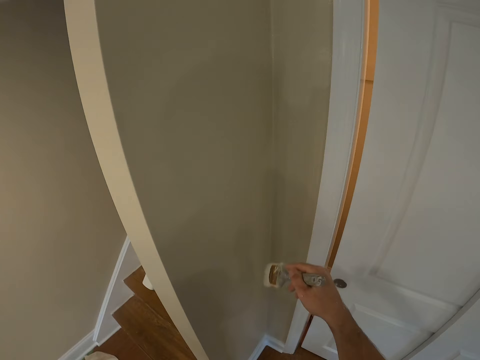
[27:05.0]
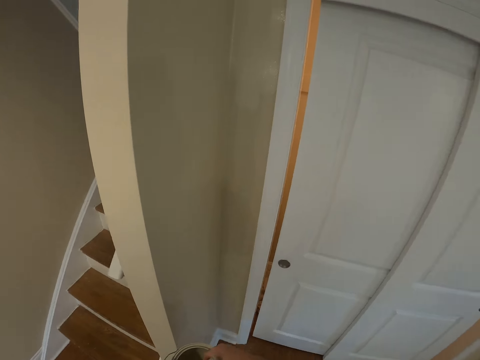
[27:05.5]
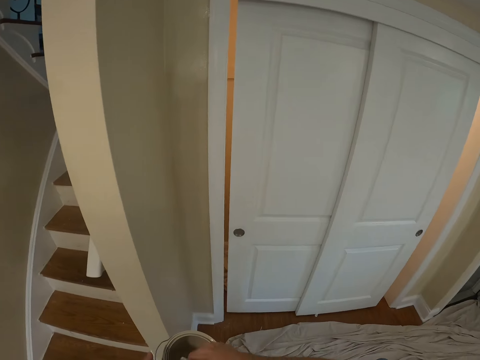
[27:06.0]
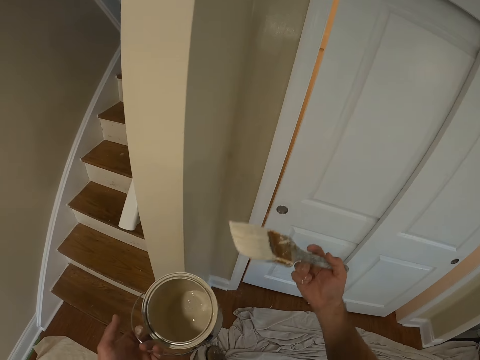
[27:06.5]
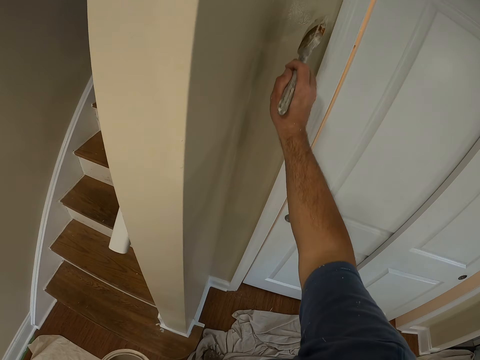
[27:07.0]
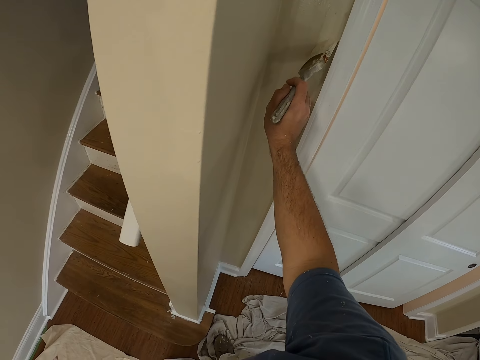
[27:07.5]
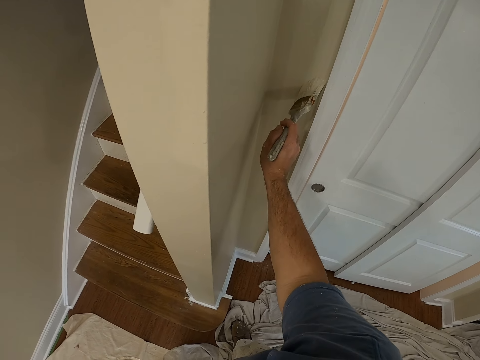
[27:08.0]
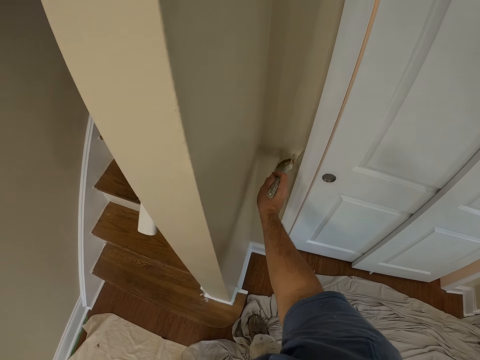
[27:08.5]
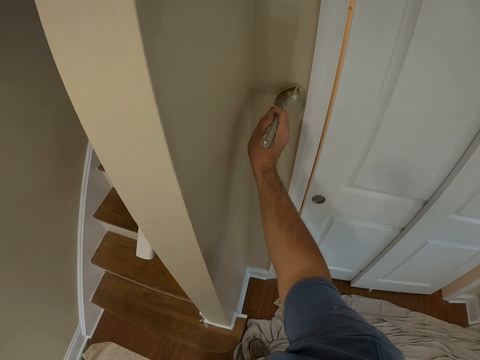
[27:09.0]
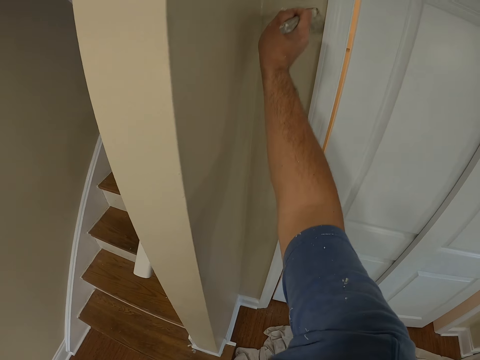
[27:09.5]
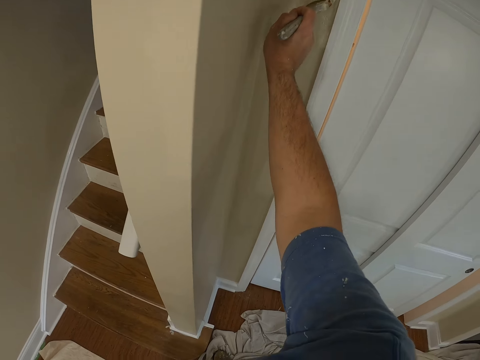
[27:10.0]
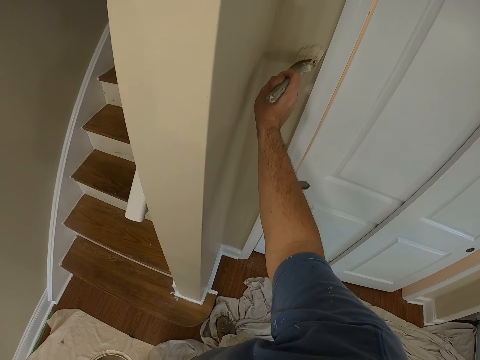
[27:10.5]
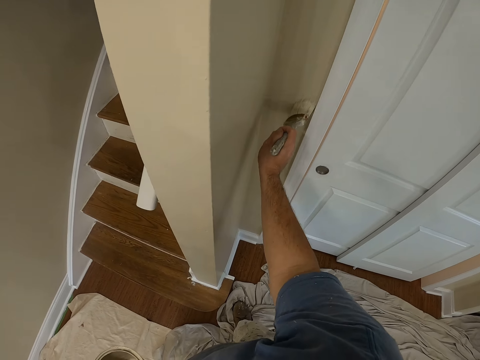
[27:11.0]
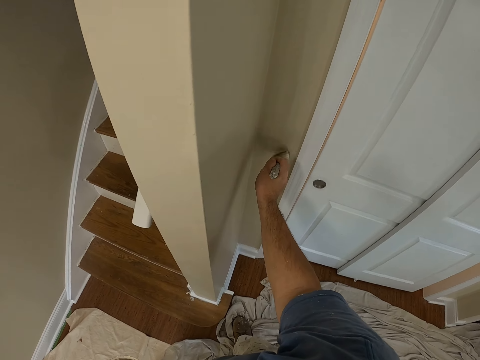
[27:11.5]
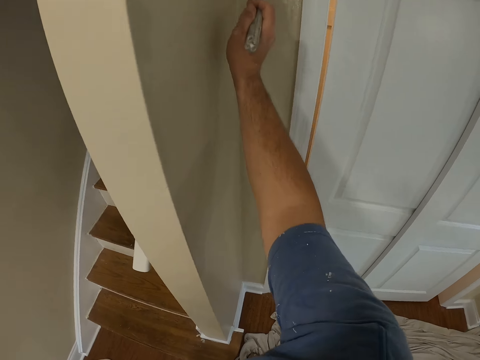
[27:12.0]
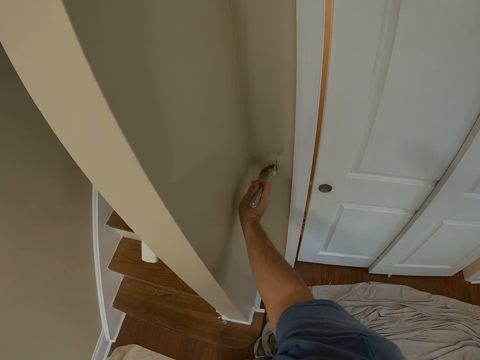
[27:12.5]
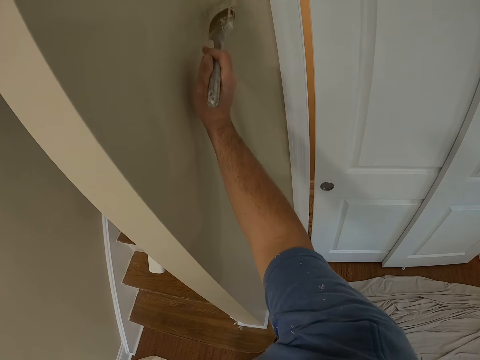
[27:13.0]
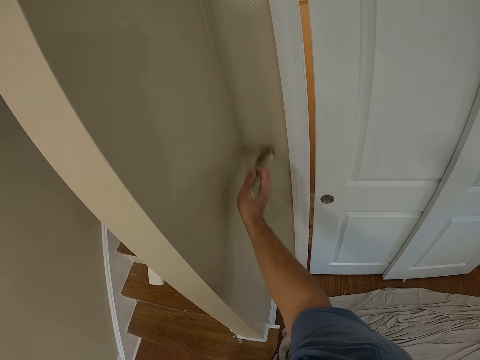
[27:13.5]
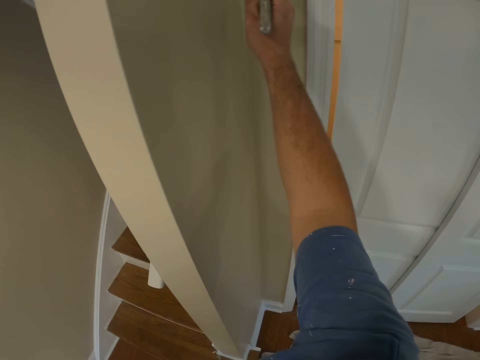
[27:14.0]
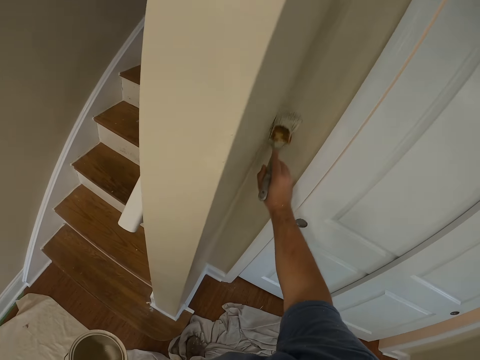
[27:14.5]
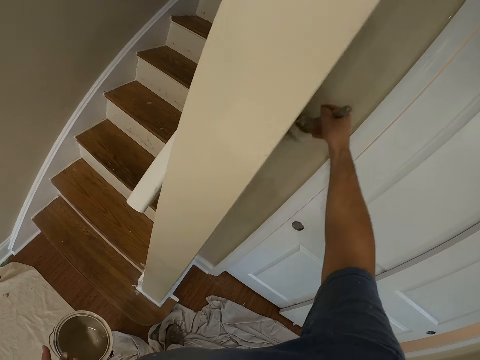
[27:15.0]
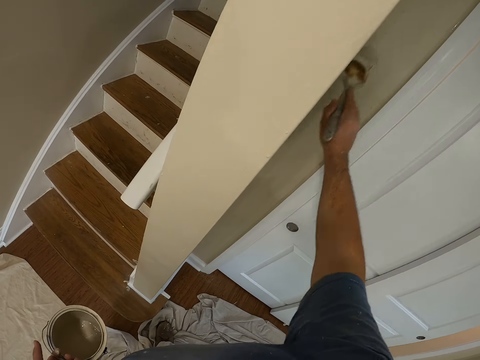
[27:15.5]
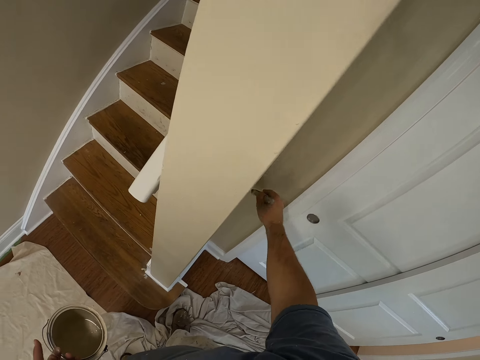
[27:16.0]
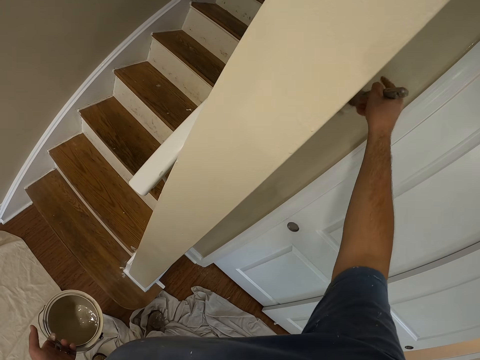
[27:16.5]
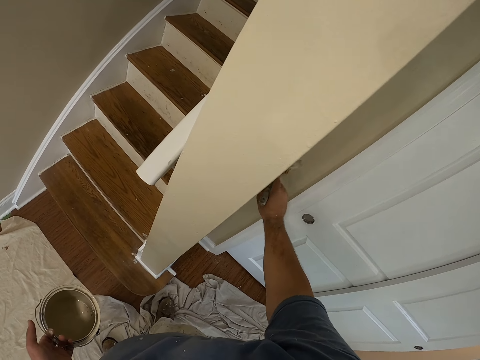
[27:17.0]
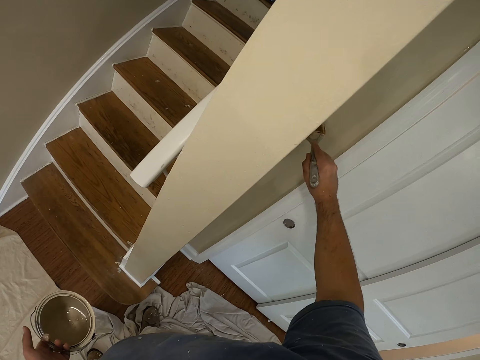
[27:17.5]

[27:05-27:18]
The camera wearer takes some paint from the paint can with the paint brush. They paint the wall with the paint brush.

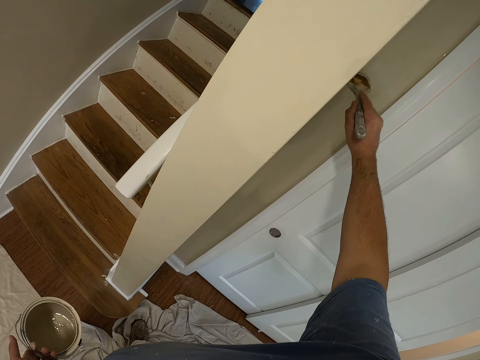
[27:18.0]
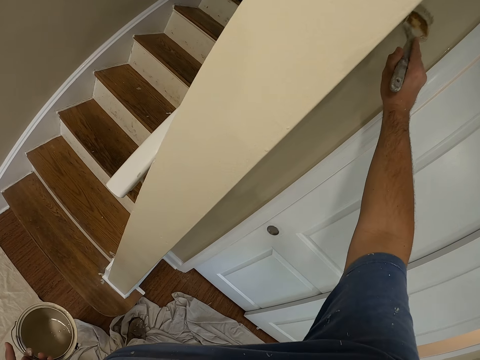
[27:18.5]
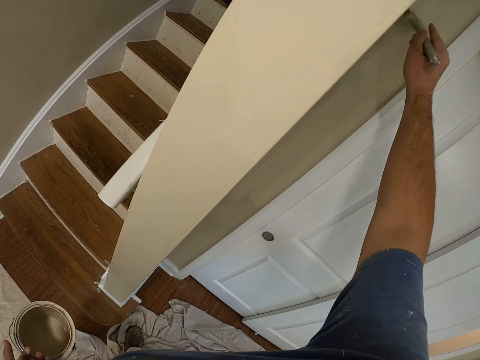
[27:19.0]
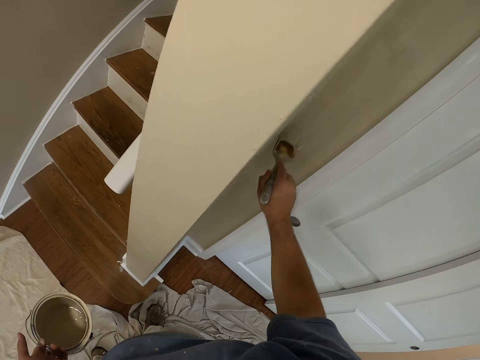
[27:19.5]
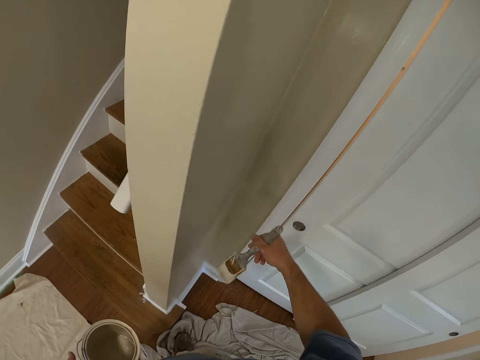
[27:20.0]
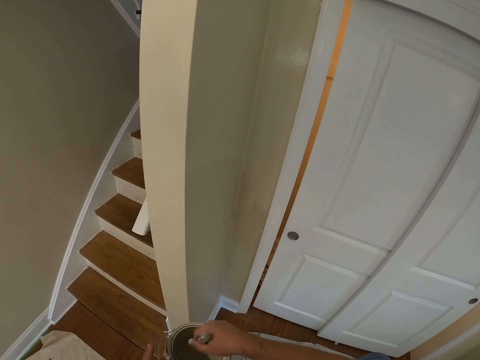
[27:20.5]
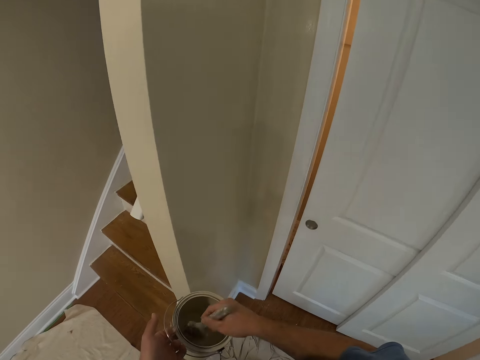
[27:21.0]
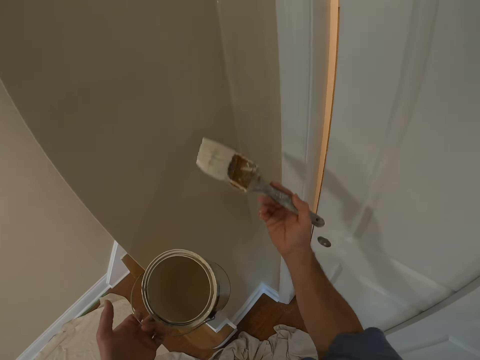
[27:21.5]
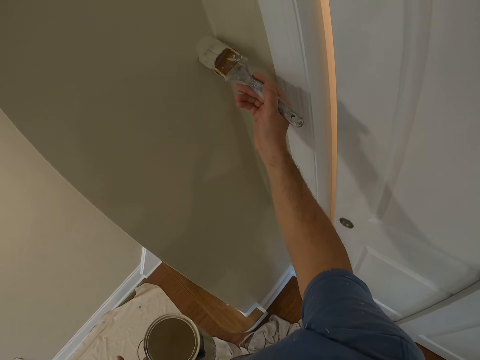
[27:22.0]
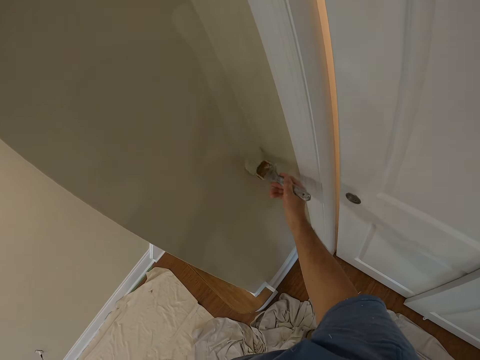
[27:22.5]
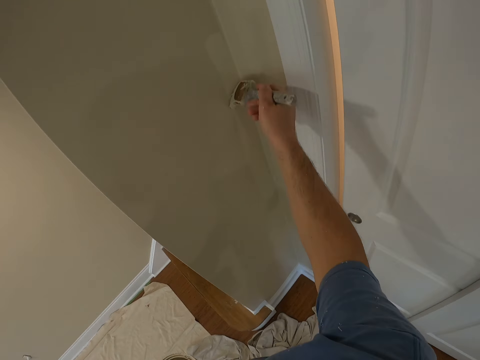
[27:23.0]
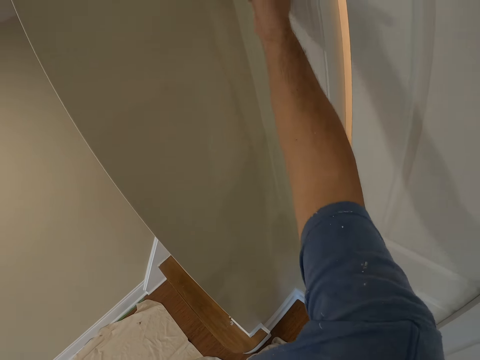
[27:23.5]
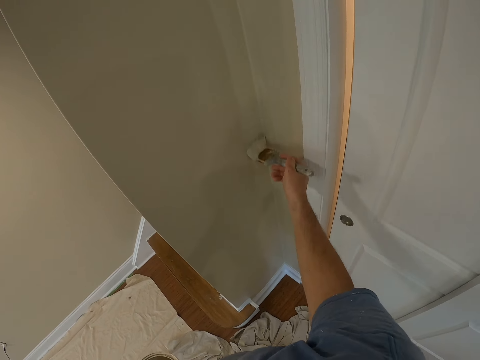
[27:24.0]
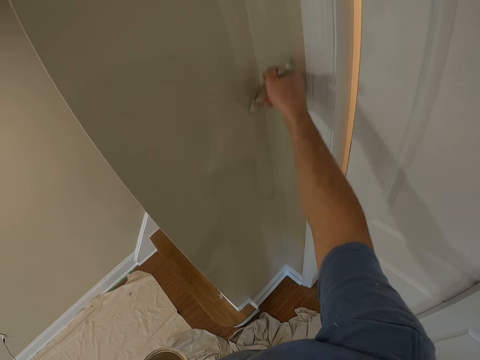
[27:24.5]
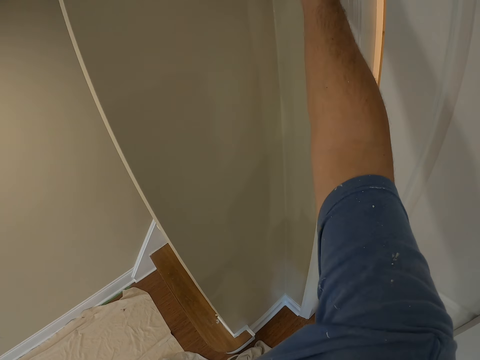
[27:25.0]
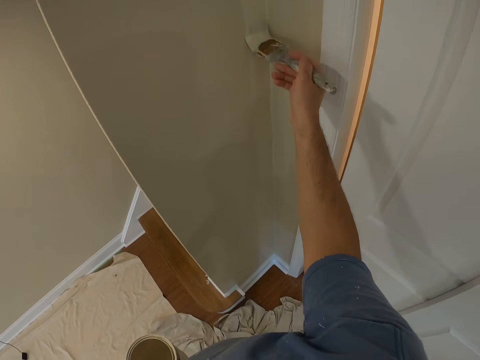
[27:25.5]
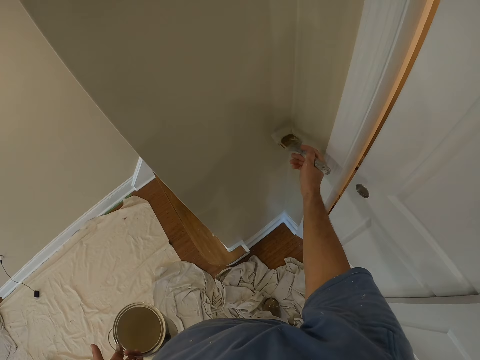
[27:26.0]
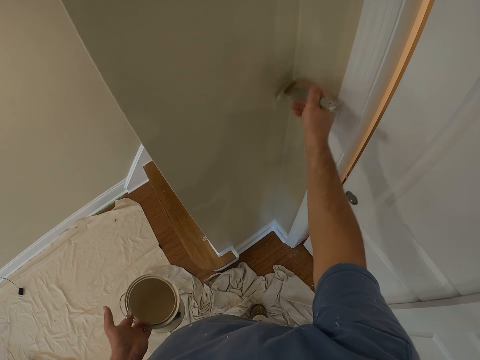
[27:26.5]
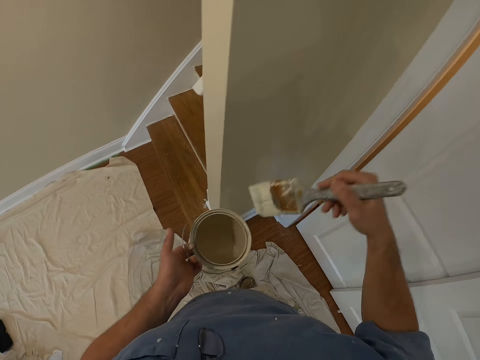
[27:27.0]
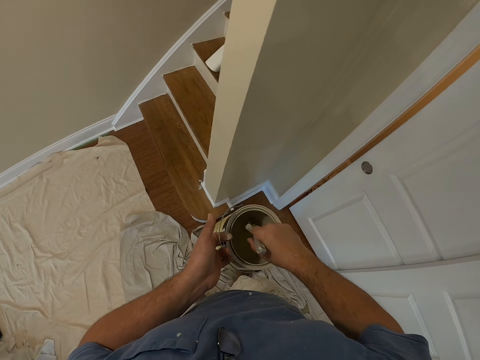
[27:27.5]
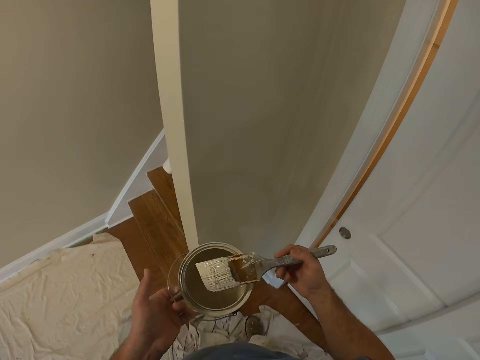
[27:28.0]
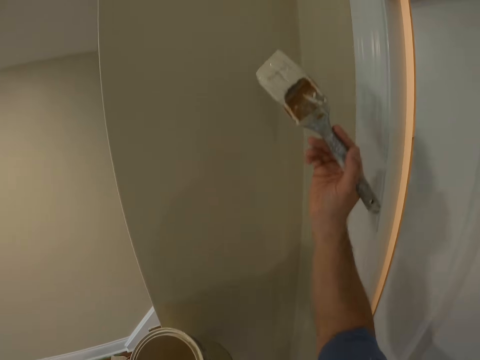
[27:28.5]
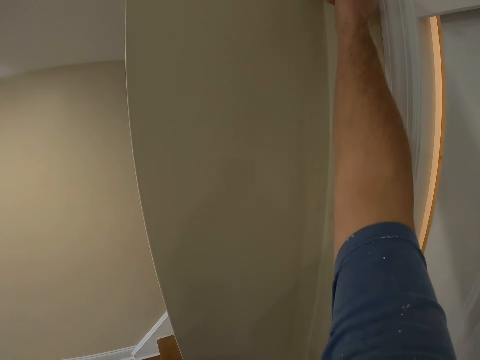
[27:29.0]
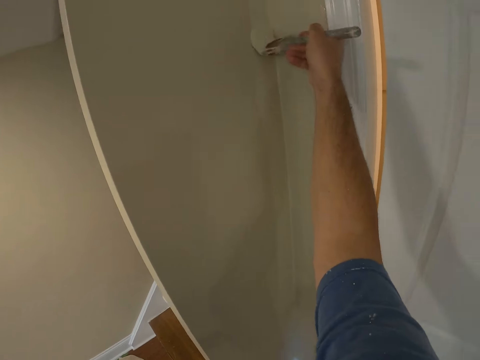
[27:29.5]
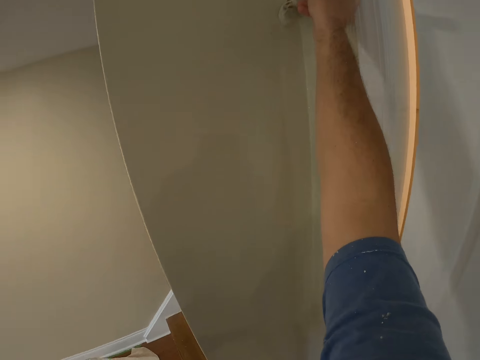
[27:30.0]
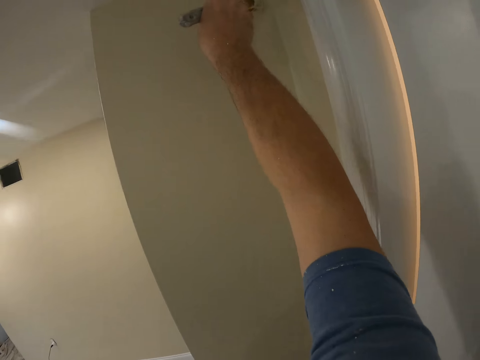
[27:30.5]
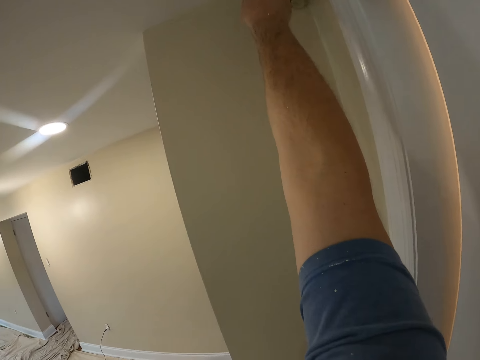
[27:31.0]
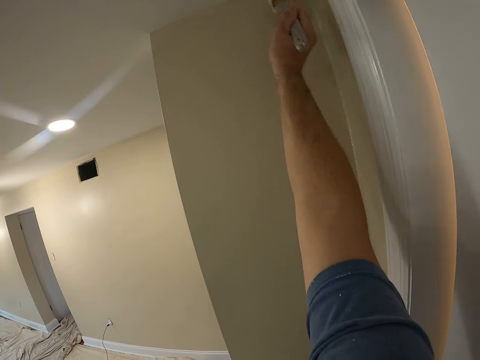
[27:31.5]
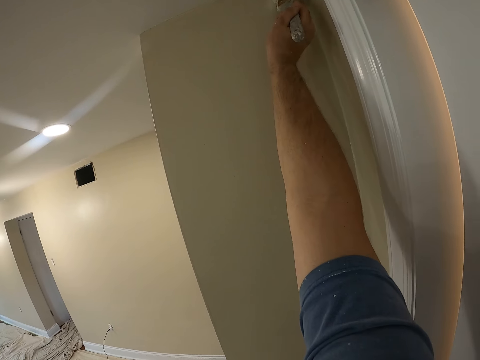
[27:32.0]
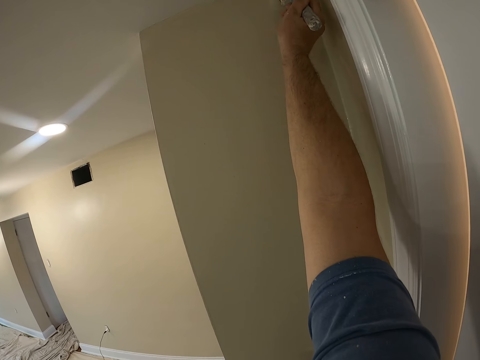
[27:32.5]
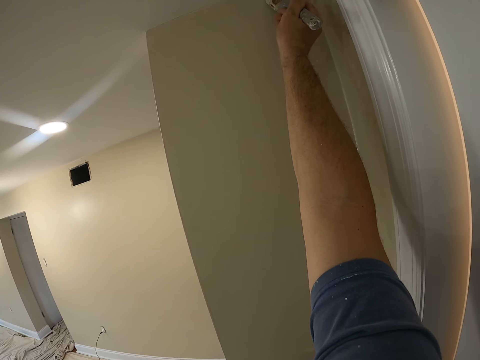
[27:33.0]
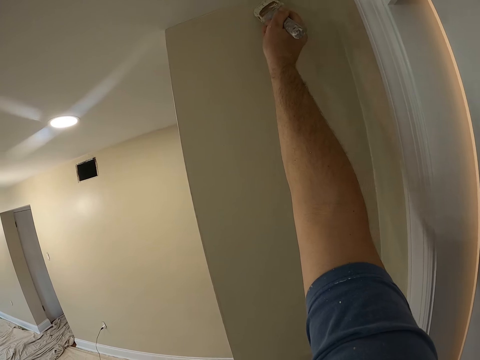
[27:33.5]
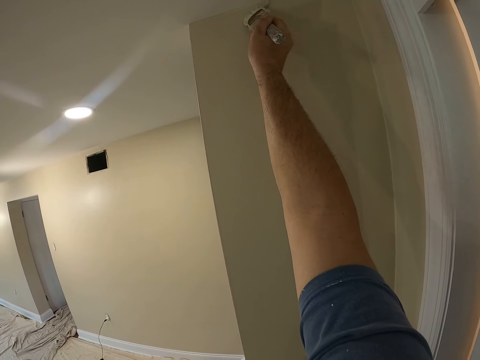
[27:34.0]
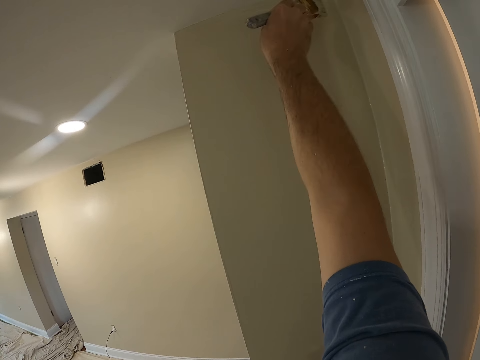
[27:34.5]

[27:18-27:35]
The camera wearer gets more paint from the paint container. They paint the wall of the room with a paint brush. They get more paint from the paint container. They paint the wall of the room with the paint brush.
